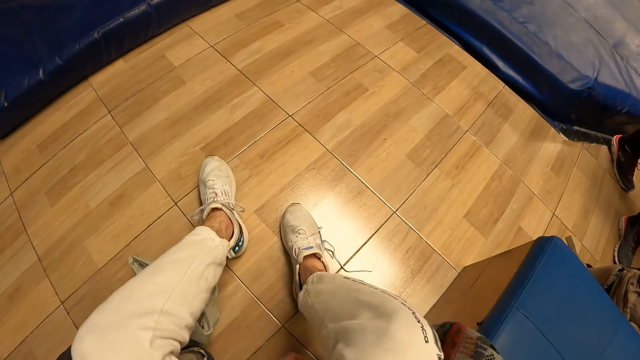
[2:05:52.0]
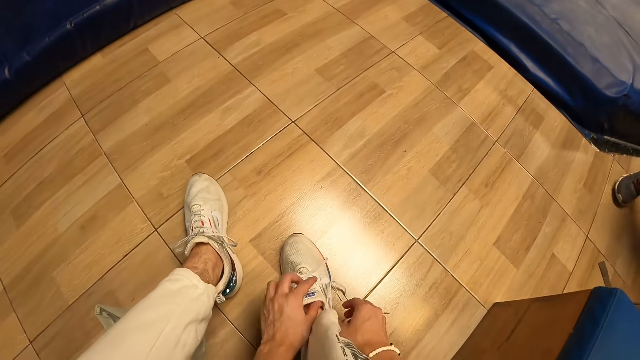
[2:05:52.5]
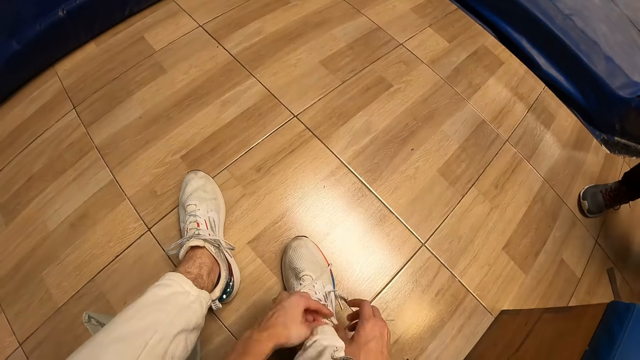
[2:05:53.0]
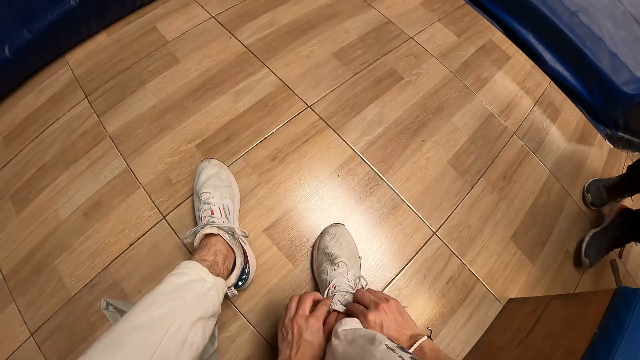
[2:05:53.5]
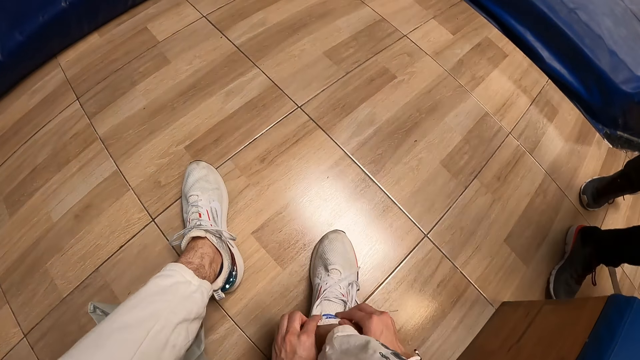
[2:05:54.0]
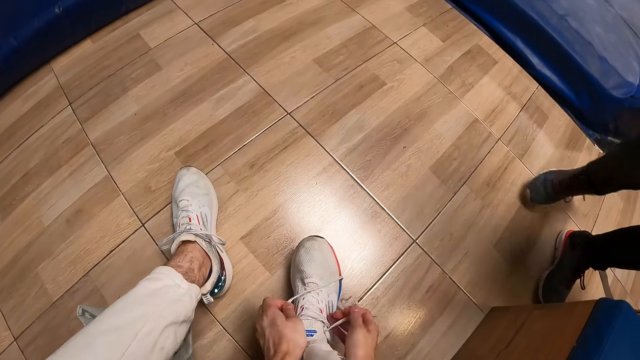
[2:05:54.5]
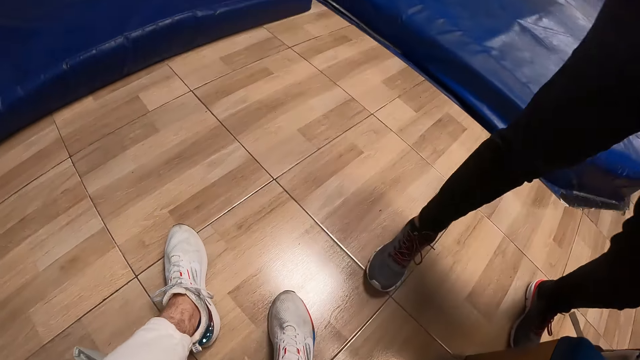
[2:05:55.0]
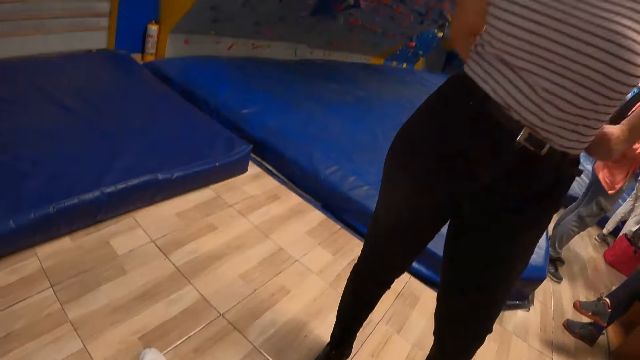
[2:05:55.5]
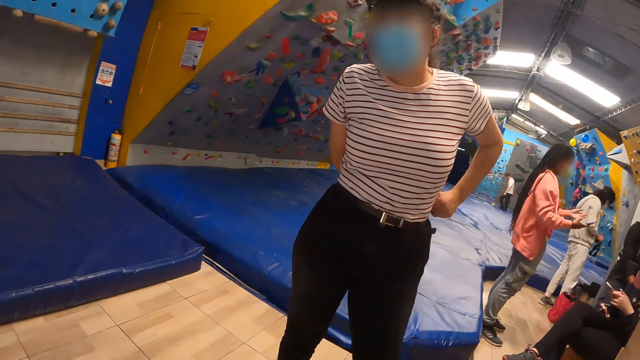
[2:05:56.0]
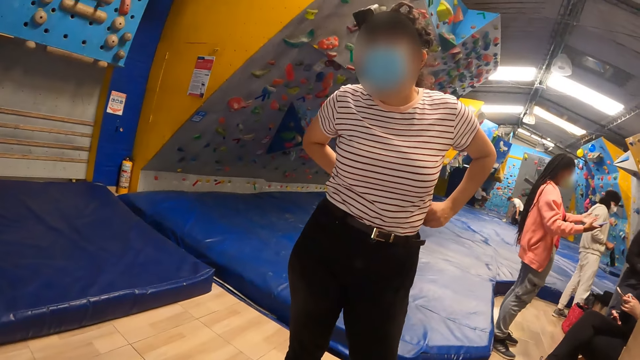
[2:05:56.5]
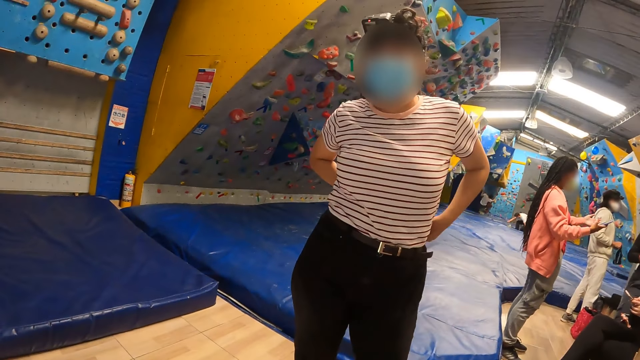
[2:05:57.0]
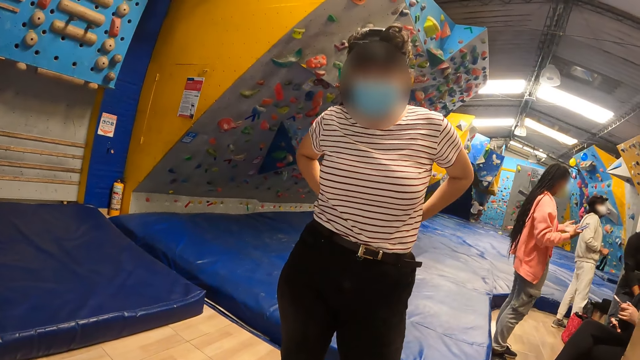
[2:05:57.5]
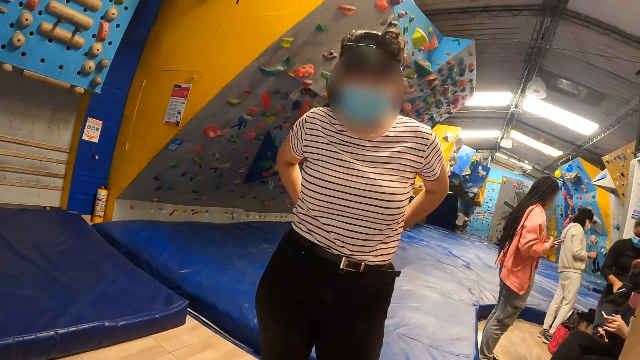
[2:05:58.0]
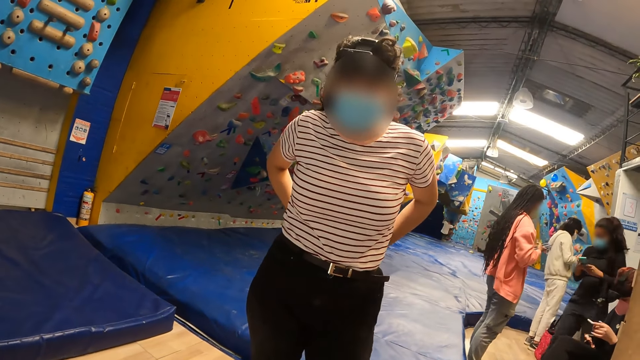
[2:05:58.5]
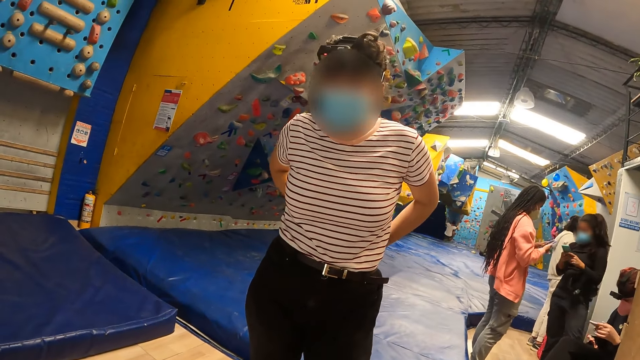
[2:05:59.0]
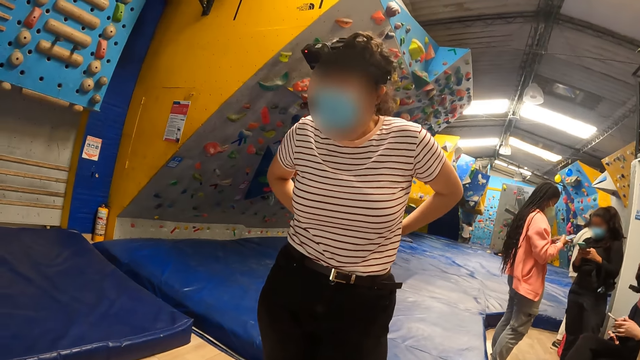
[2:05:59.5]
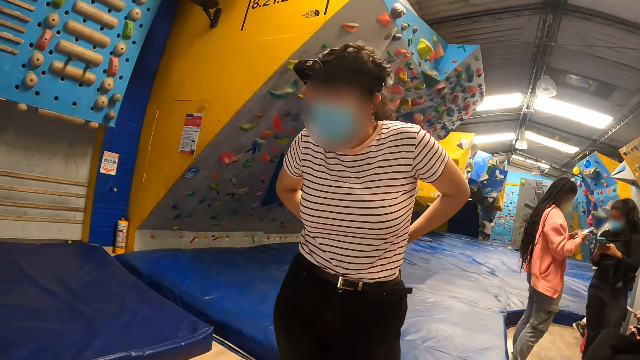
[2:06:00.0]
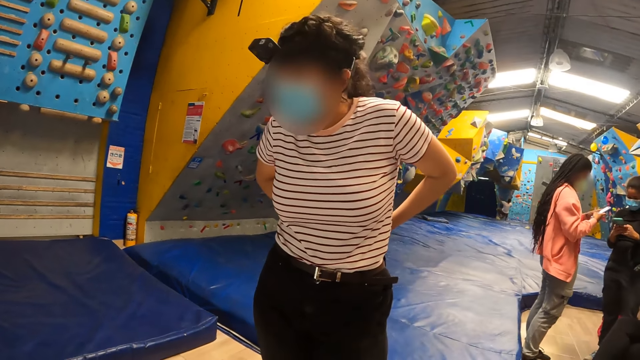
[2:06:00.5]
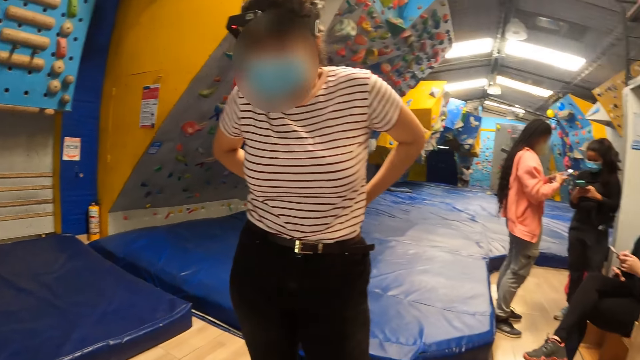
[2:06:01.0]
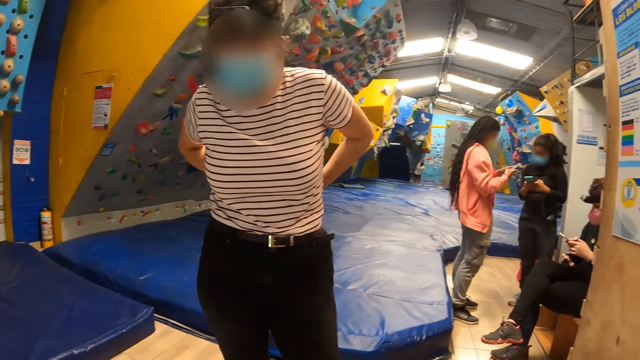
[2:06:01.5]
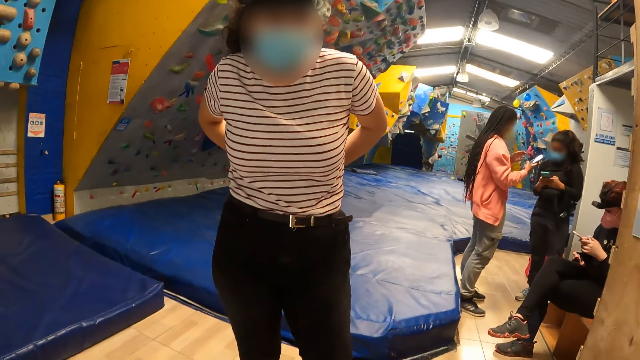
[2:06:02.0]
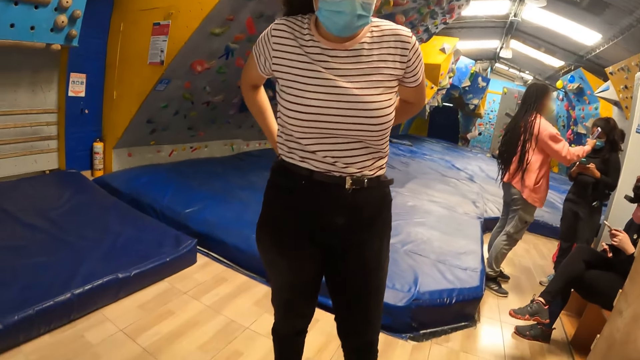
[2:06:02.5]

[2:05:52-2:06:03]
The camera wearer adjusts the shoe on his right leg with his hands. He pulls a shoe lace on the shoe with his hands. He ties shoe laces. He converses with the woman. He looks around a room.

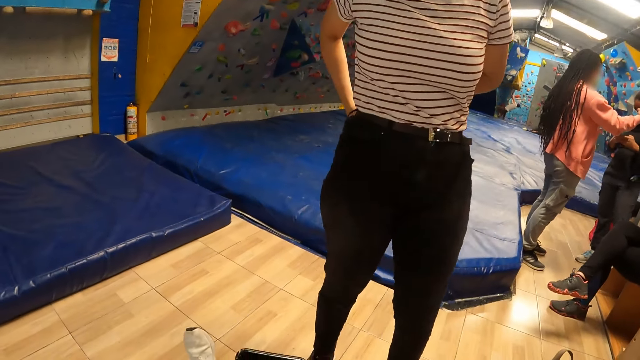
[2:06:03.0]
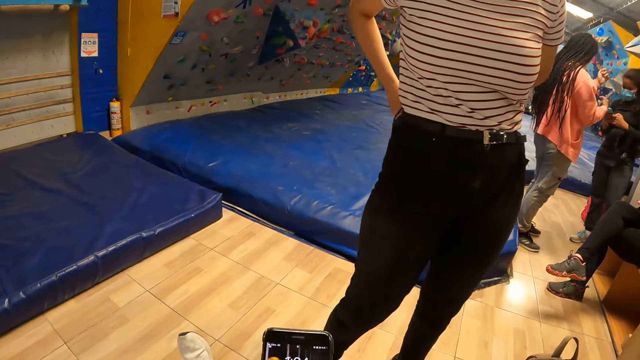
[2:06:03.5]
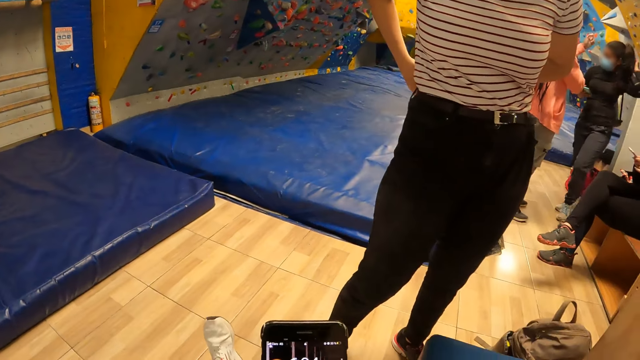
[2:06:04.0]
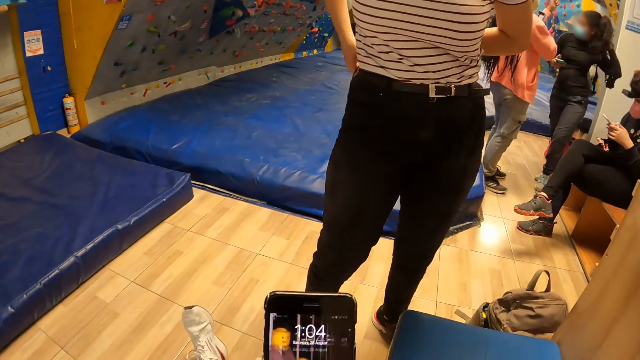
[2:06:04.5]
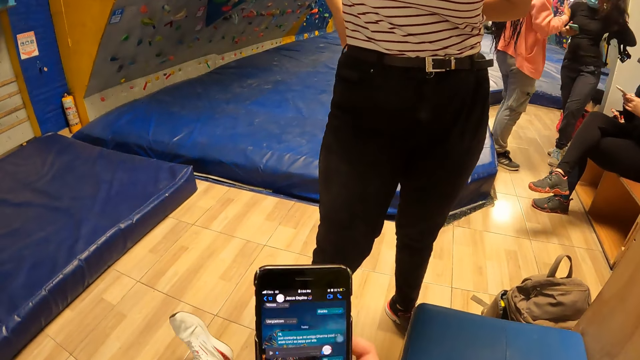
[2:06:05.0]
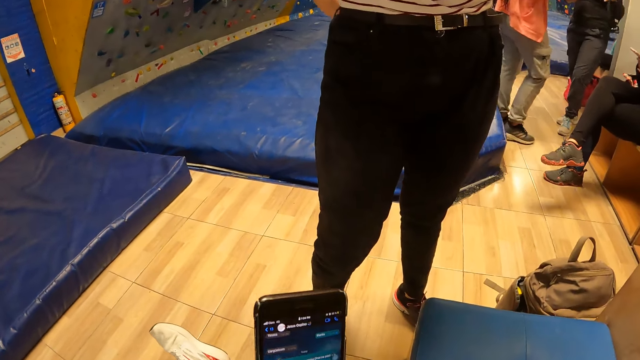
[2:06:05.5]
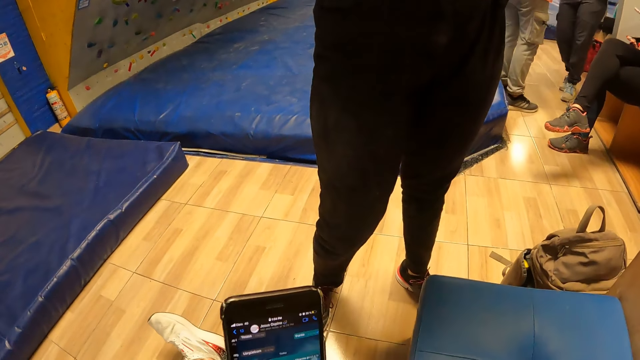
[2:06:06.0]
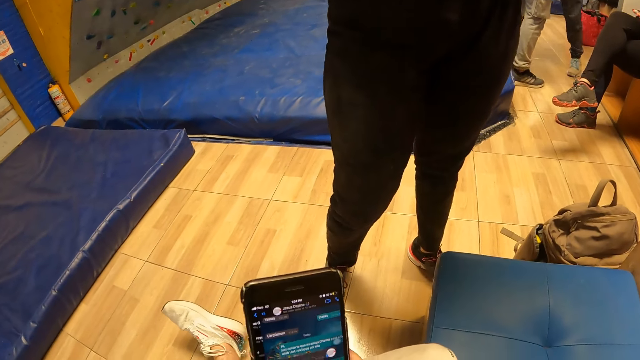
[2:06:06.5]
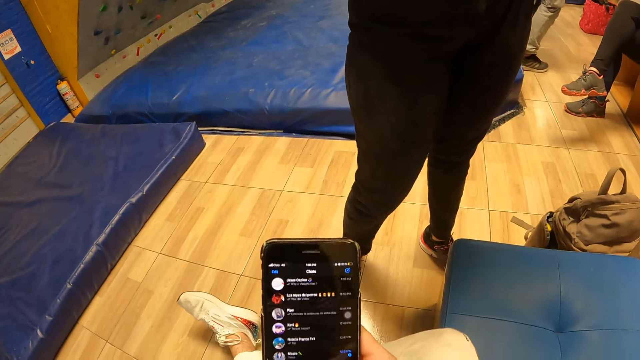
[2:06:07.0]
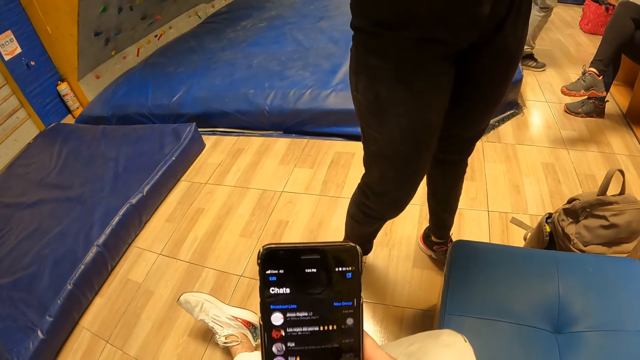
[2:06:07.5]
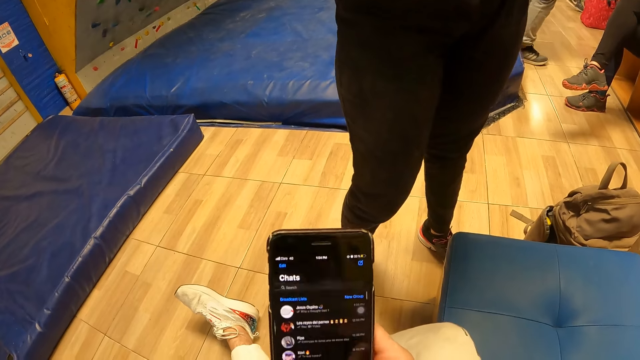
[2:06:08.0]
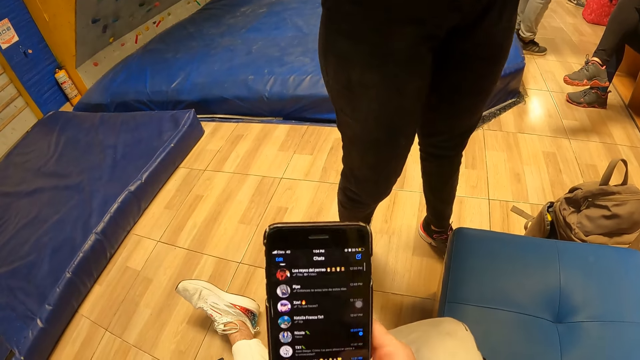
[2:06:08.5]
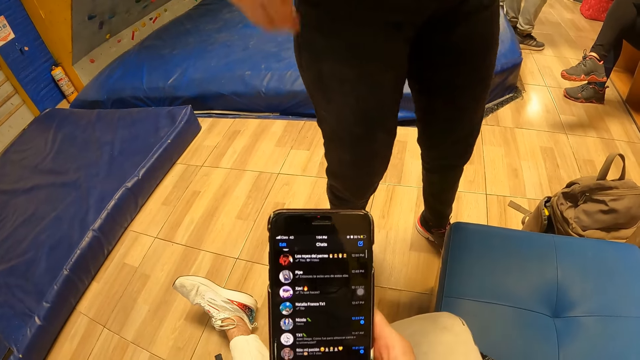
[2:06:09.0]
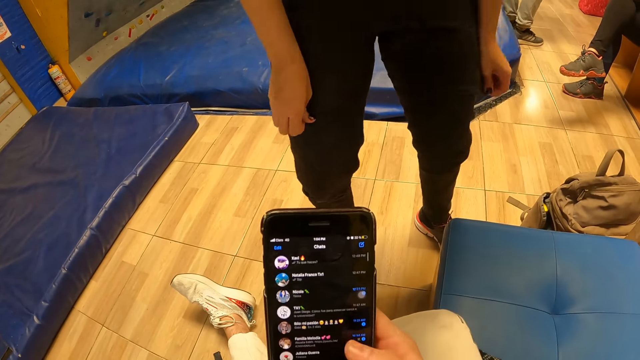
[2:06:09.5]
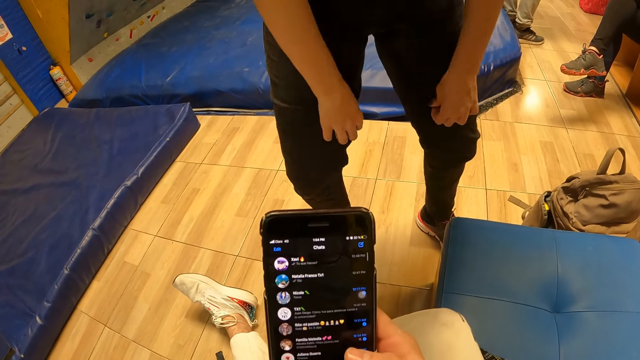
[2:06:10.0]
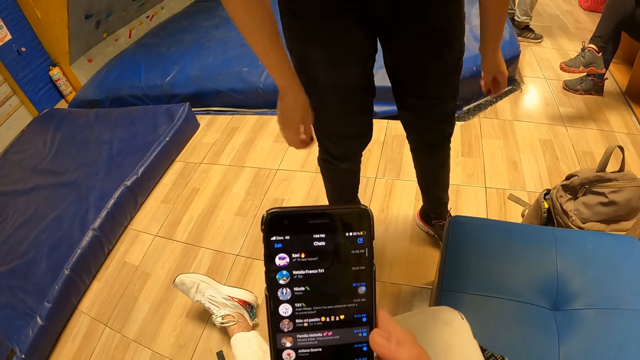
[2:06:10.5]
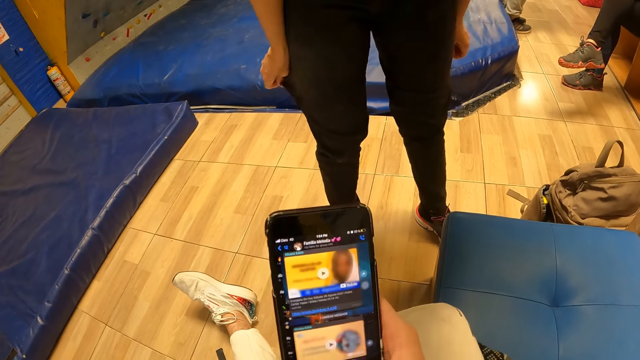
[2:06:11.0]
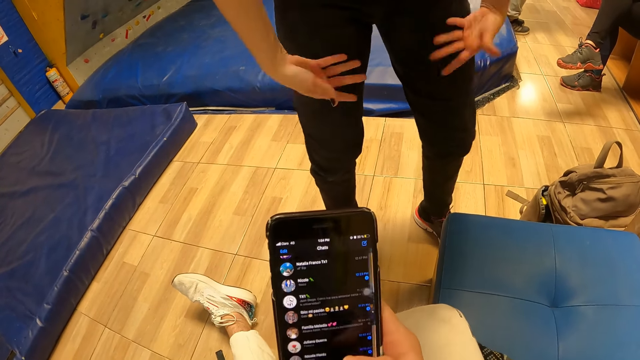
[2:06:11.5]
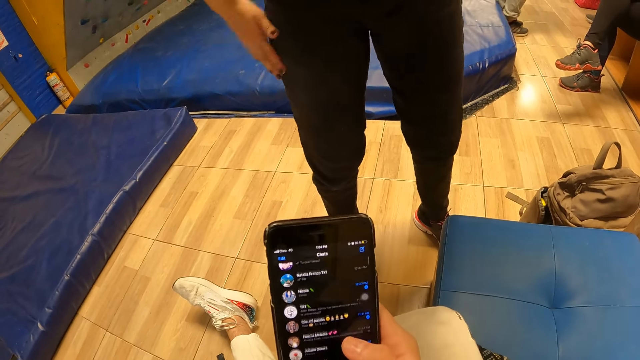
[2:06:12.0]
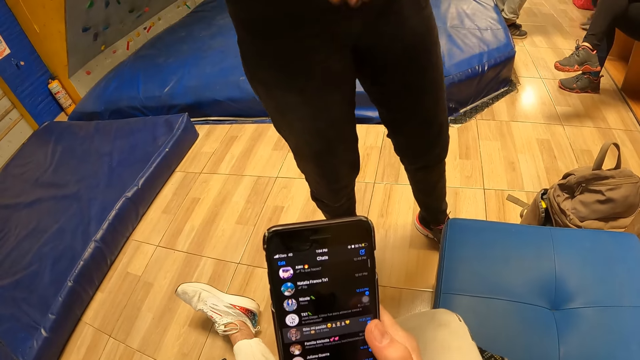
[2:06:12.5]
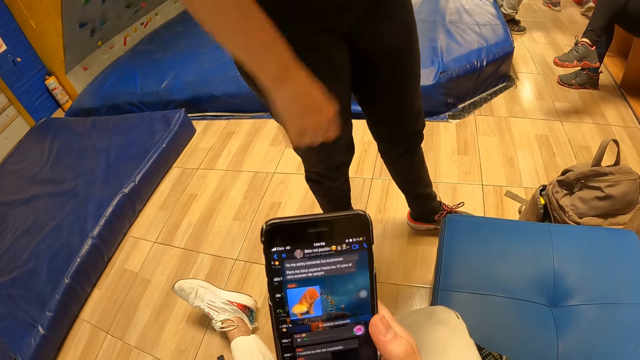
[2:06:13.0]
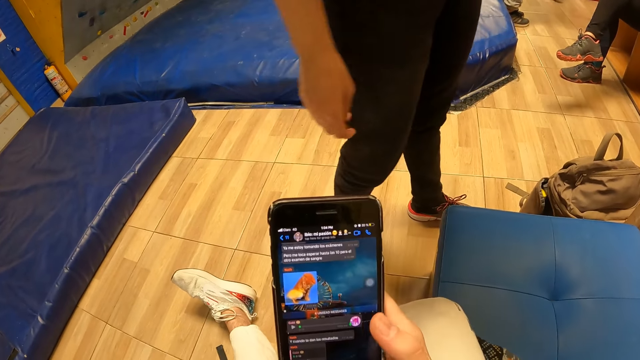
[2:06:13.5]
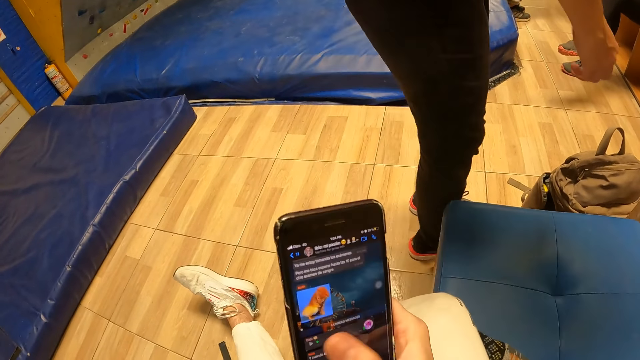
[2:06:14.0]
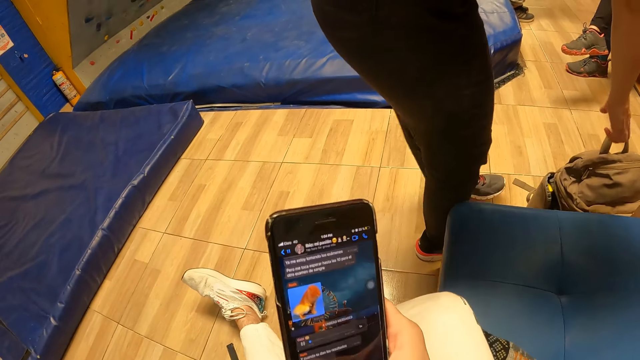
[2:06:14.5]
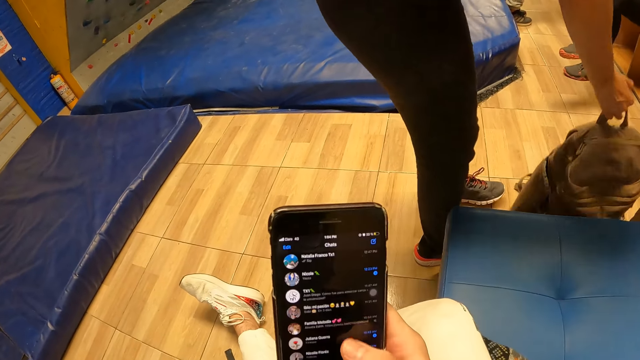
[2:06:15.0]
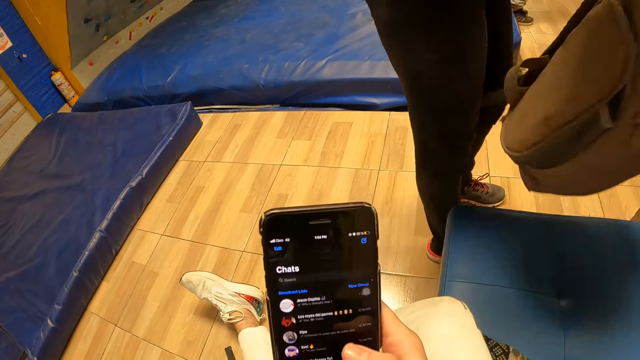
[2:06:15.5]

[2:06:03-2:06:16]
The camera wearer operates the phone with his right hand. A lady adjusts her trouser. The camera wearer operates the phone. The lady adjusts her trouser. The camera wearer operates the phone. The lady picks up a bag from the floor and drops the bag on the chair with her right hand.
